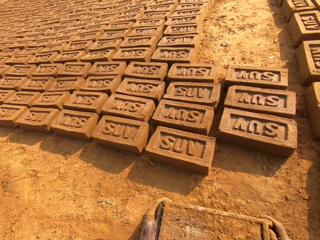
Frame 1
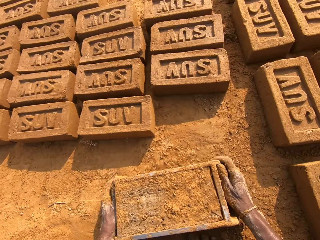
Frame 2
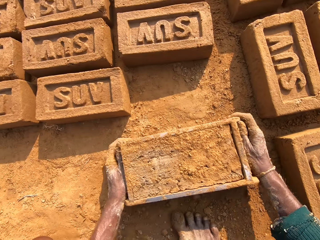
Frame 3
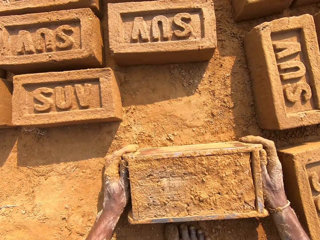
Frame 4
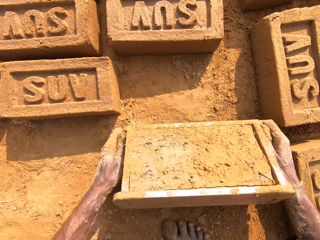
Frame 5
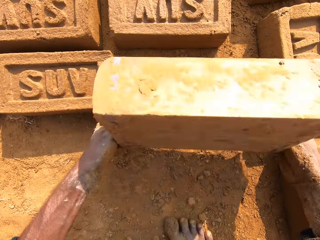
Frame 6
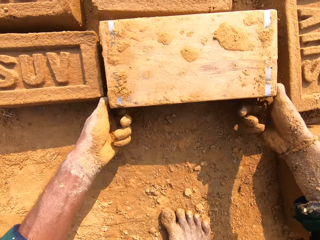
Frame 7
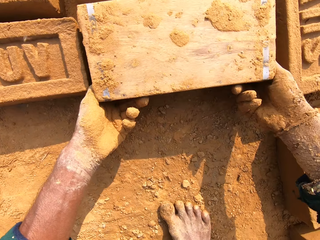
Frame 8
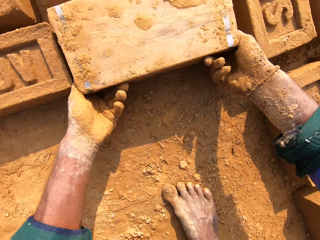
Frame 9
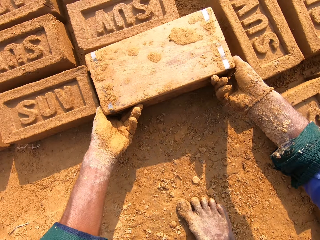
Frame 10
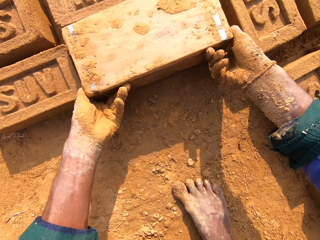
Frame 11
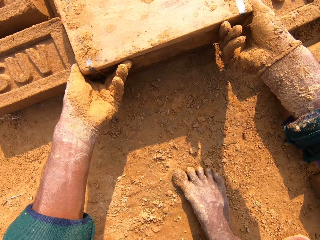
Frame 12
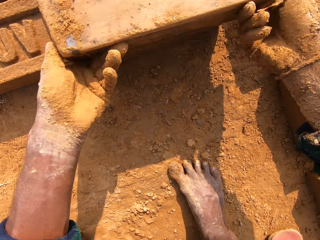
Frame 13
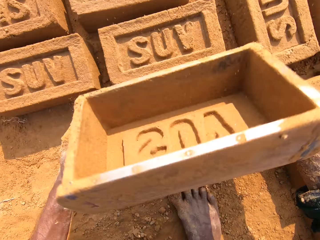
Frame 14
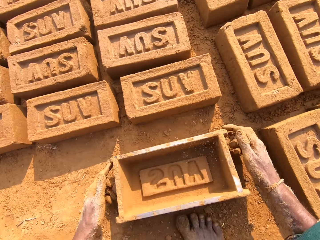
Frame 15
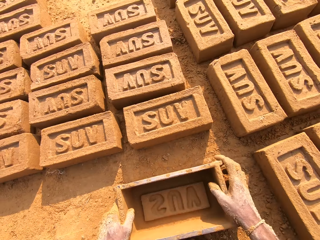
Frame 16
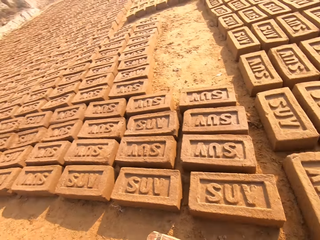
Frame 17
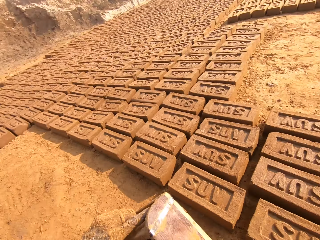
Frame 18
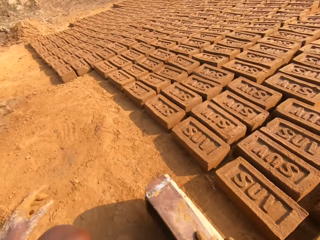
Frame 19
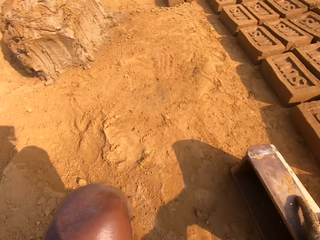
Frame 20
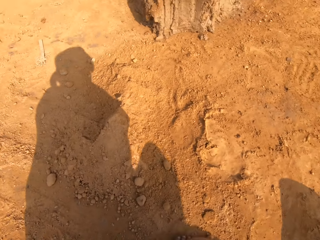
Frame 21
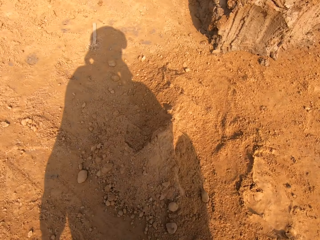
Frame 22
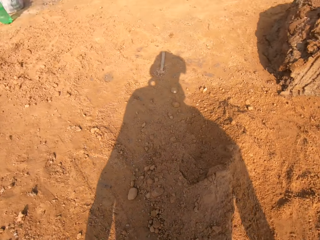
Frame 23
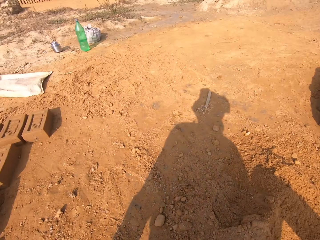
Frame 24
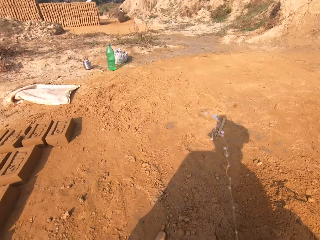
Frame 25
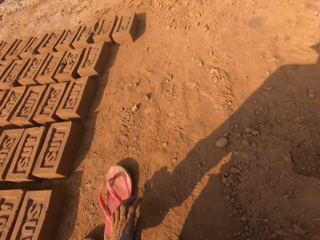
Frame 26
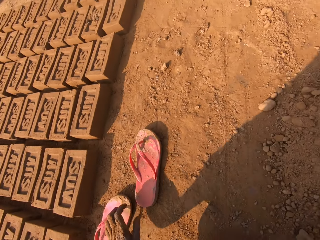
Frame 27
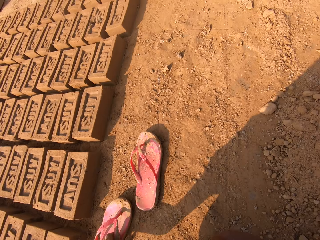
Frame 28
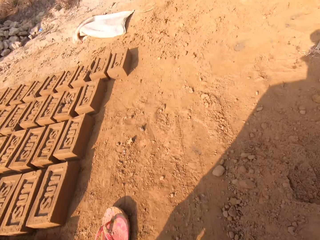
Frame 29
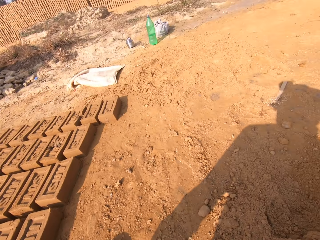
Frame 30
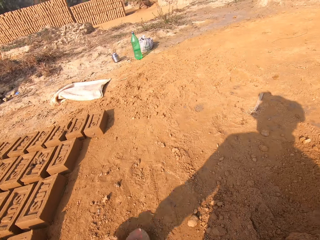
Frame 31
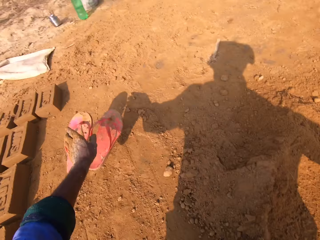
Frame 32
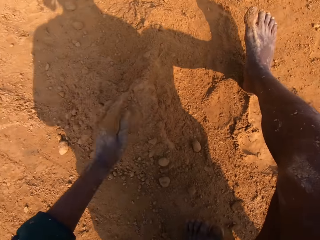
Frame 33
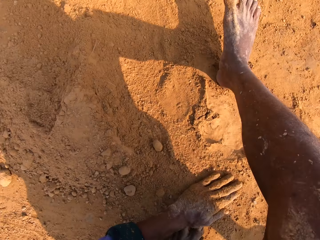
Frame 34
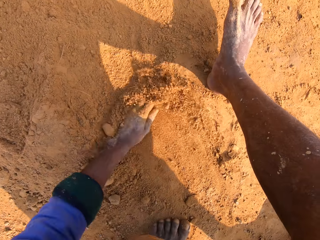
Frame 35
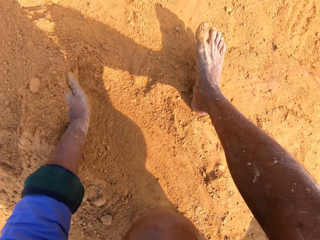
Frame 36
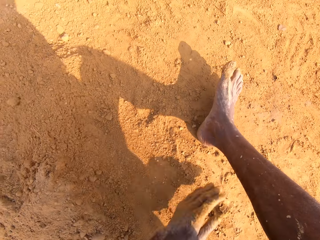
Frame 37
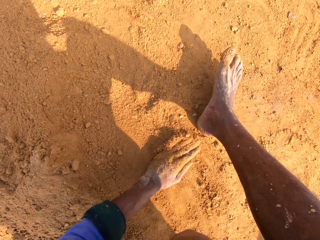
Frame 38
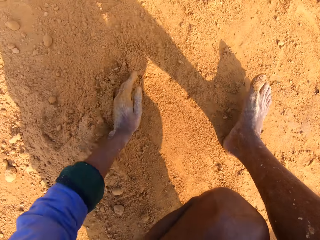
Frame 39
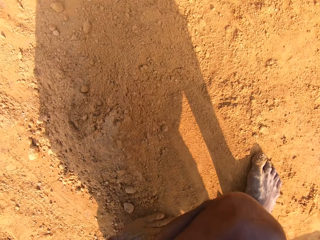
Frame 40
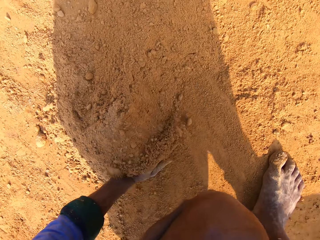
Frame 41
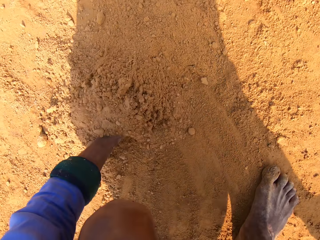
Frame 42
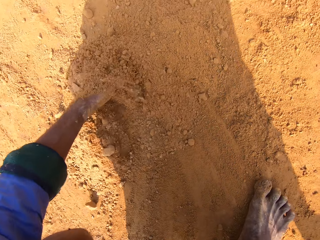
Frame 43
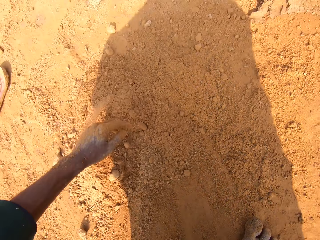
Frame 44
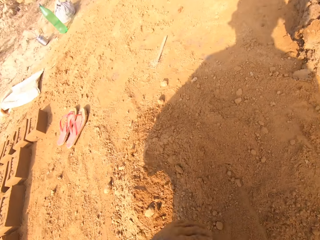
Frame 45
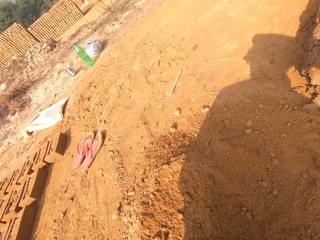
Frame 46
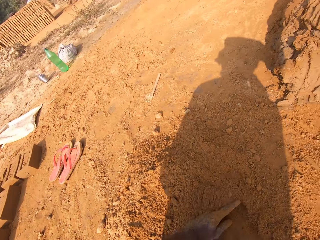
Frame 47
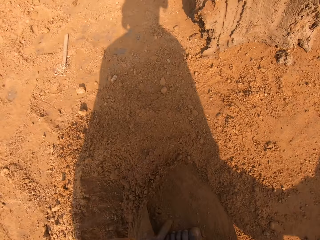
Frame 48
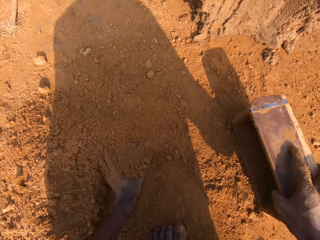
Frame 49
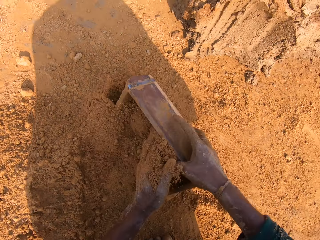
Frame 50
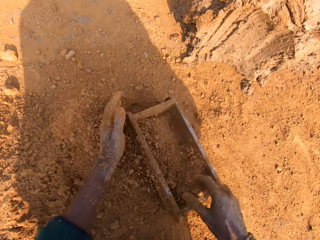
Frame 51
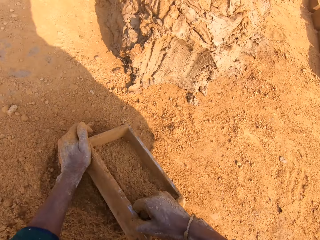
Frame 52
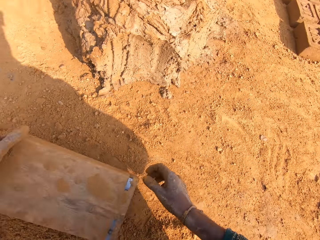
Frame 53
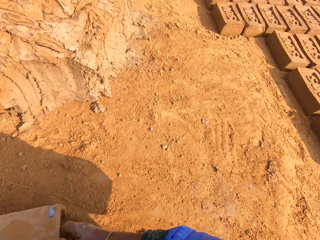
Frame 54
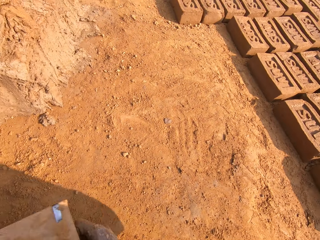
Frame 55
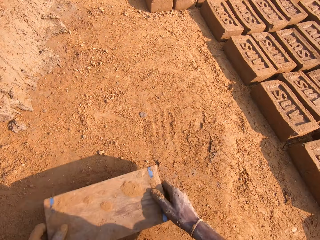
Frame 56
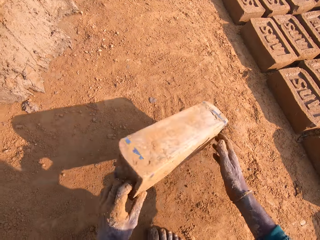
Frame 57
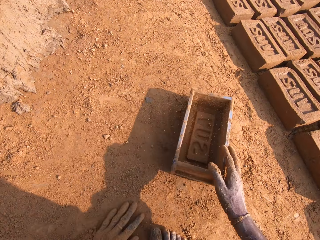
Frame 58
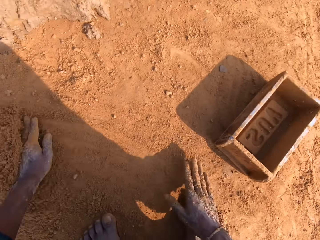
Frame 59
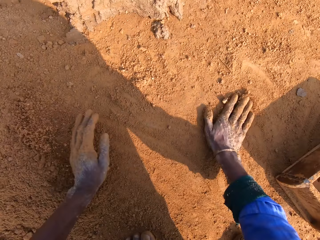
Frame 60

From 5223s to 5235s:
The camera wearer puts the brick down. They put clay in a box. They collect soil together. They dry the brick mold with soil.

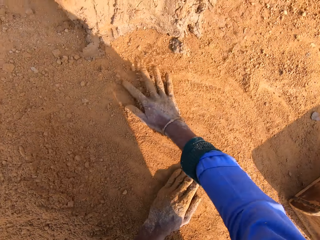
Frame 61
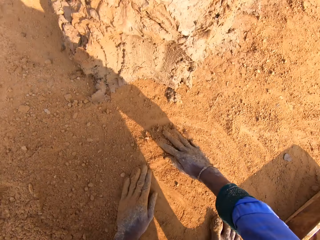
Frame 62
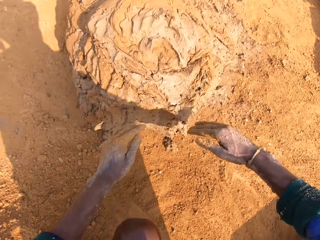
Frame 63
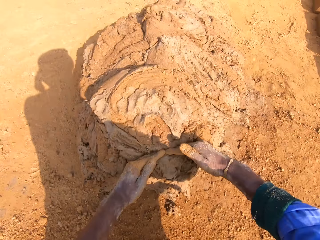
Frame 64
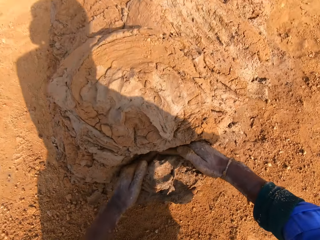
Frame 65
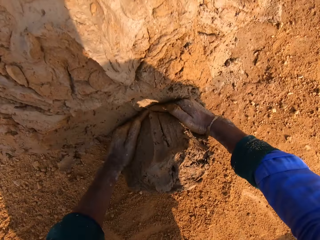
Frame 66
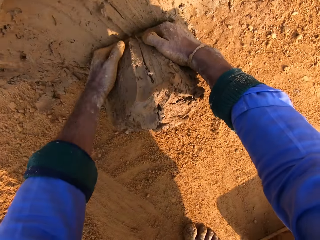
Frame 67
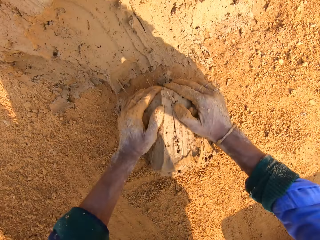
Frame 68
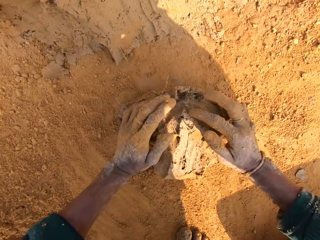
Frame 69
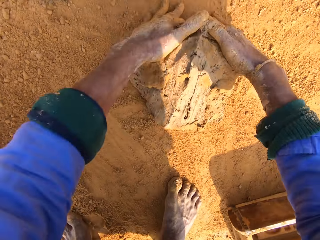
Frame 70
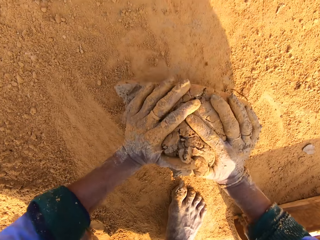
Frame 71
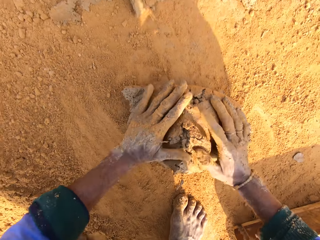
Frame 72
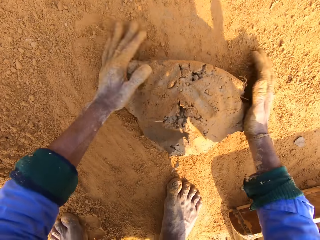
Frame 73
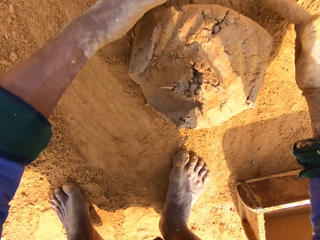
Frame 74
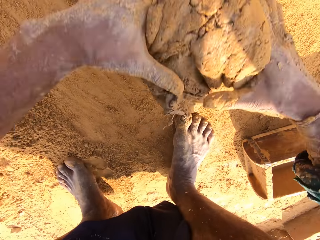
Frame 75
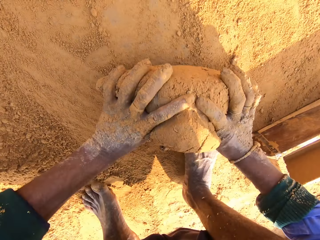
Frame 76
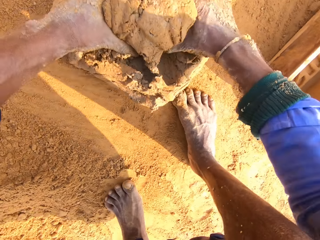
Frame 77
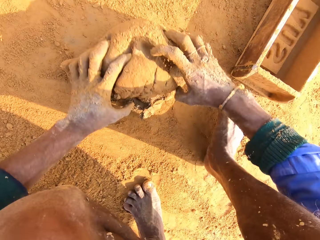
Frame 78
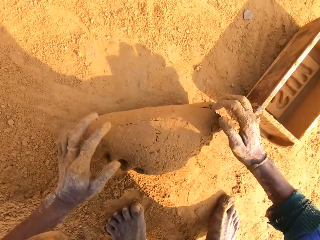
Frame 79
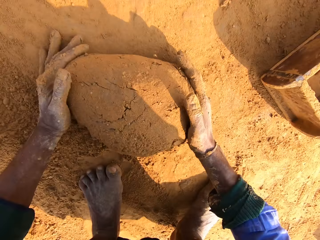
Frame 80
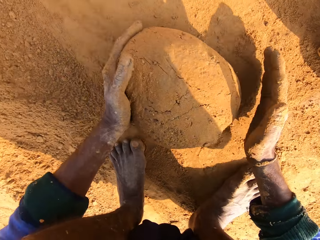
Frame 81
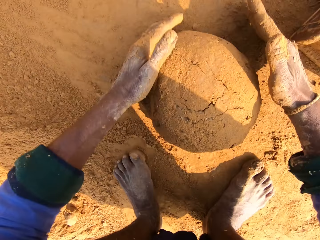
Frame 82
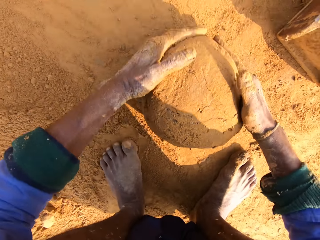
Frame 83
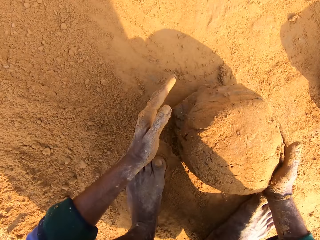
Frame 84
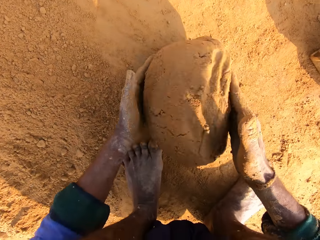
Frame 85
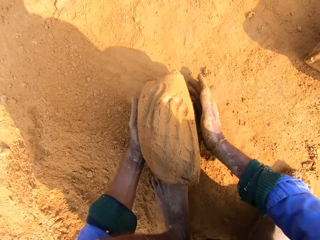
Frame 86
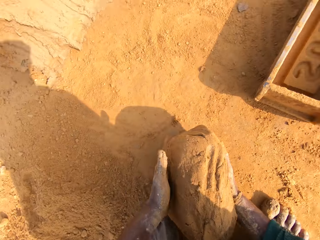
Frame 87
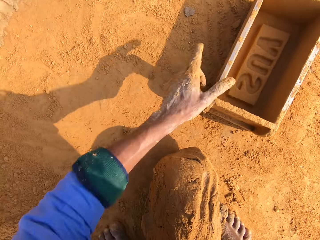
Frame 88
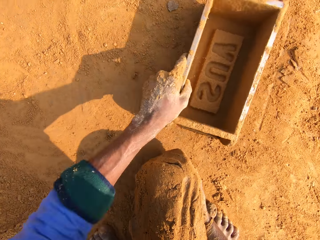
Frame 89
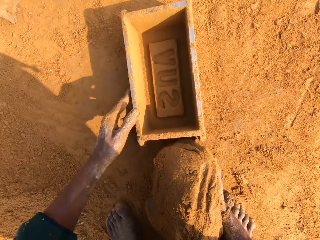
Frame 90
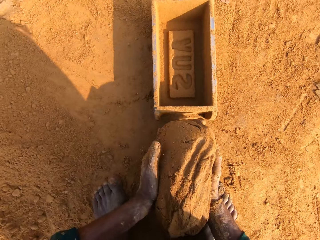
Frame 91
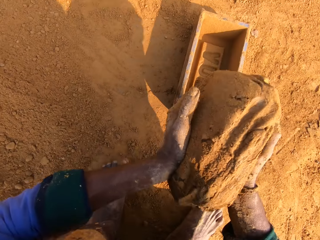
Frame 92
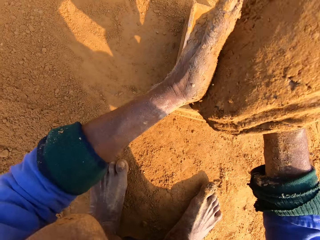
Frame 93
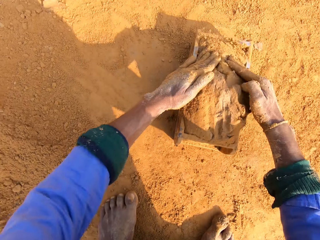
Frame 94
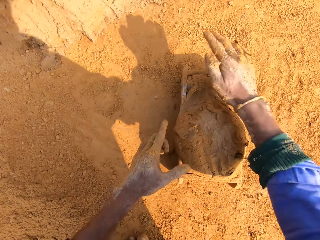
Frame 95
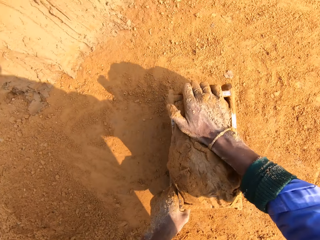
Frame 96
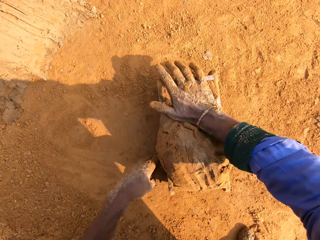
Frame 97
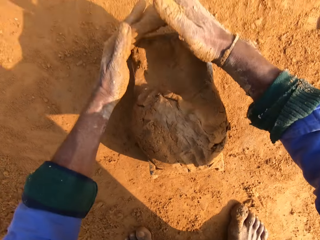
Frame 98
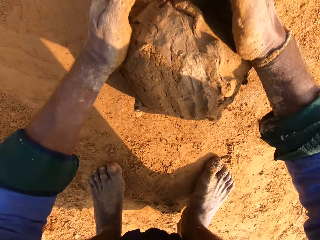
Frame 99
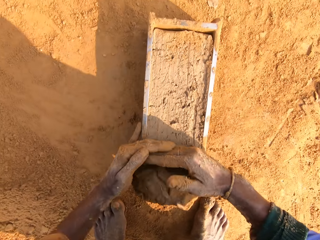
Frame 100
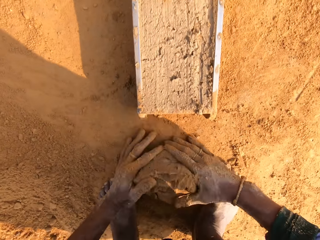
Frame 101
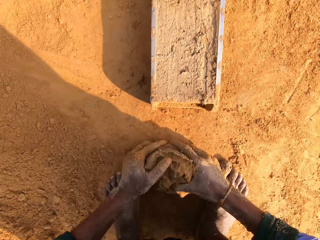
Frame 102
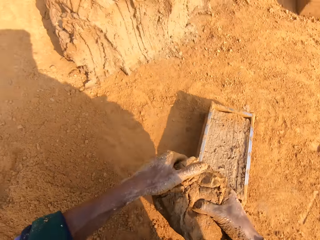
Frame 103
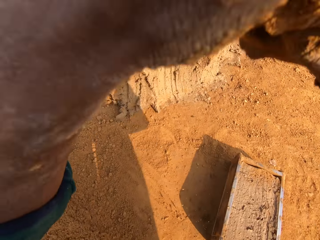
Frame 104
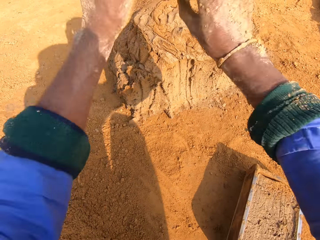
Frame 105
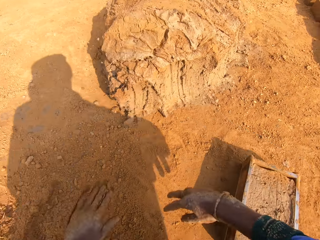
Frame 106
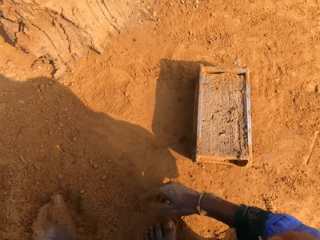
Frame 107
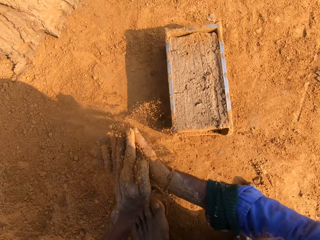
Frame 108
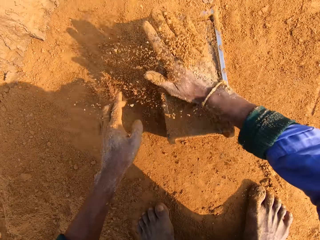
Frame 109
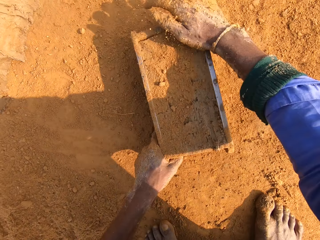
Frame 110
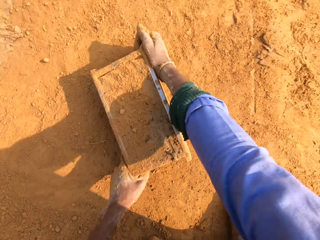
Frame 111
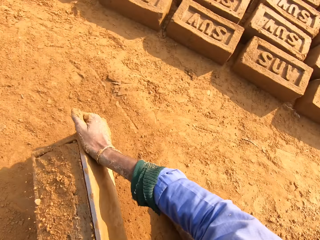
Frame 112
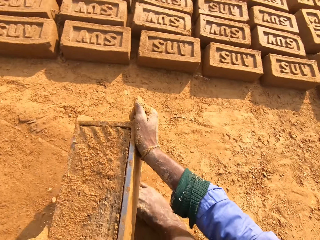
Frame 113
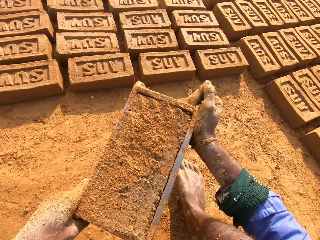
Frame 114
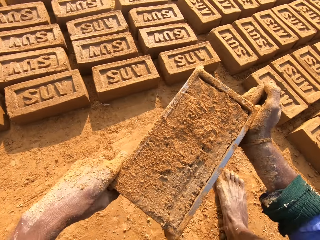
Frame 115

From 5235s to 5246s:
The camera wearer picks a handful of clay. They roll the handful of clay in the soil. They mold a clay. They put the handful of clay in the brick mold. They remove the excess clay from the brick mold. They throw the excess clay to the pile. They pour soil on the brick mold. They pick up the brick mold.
